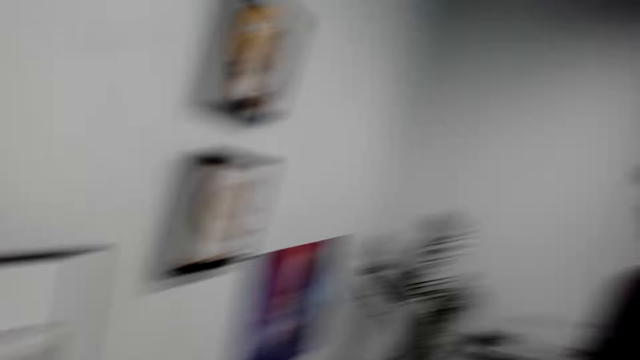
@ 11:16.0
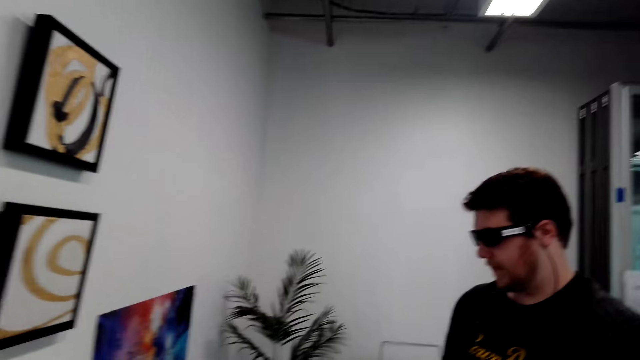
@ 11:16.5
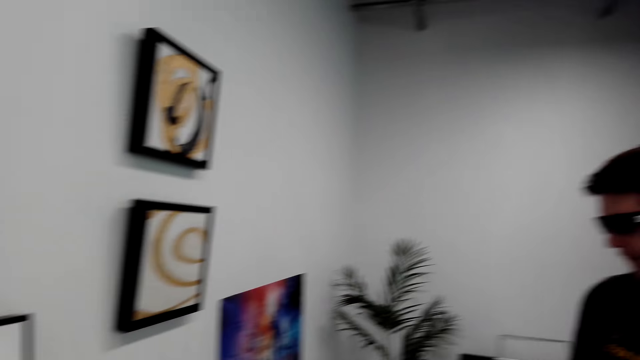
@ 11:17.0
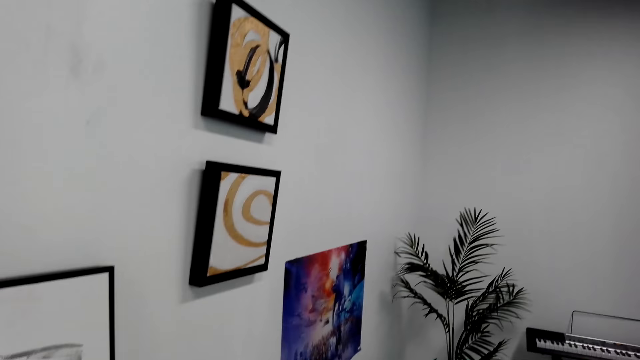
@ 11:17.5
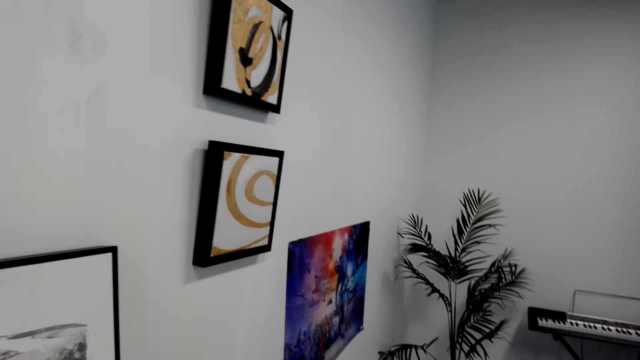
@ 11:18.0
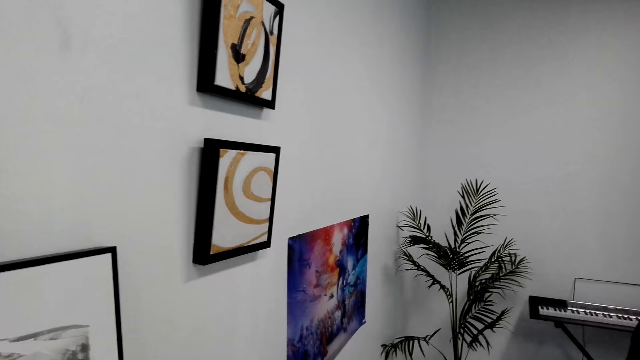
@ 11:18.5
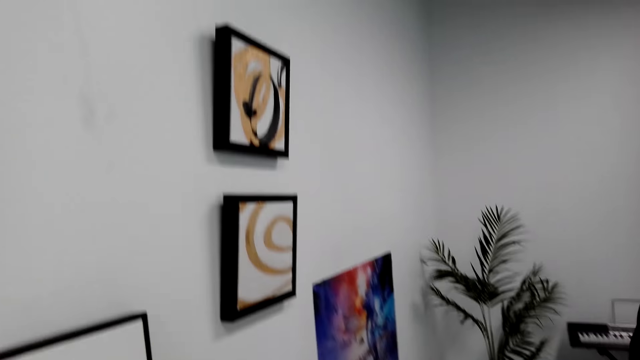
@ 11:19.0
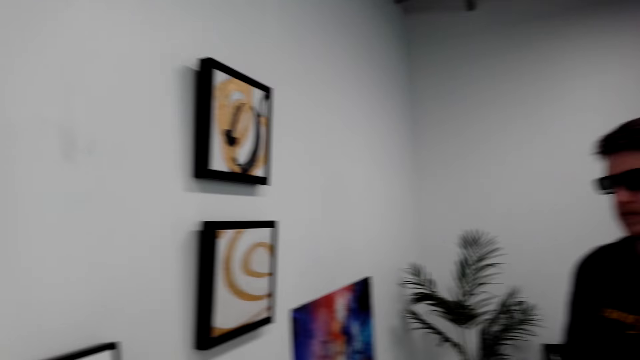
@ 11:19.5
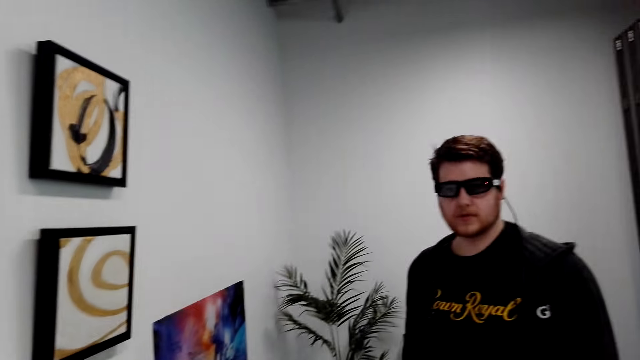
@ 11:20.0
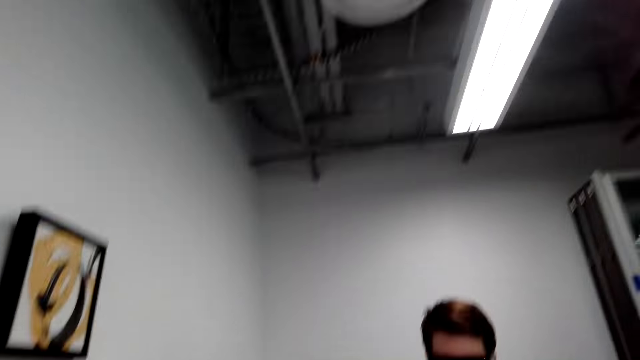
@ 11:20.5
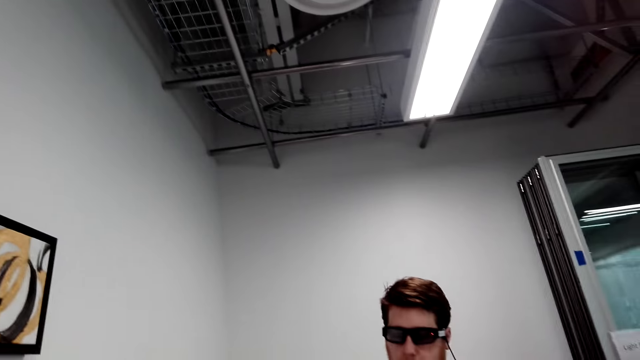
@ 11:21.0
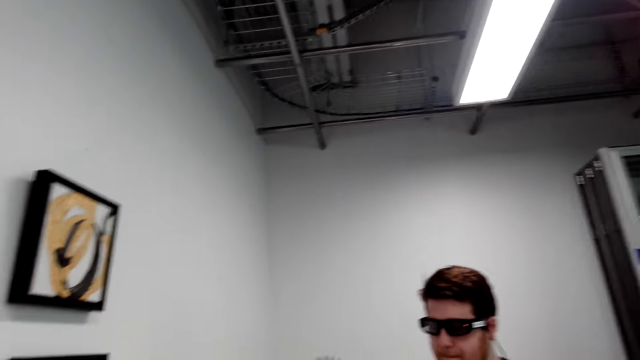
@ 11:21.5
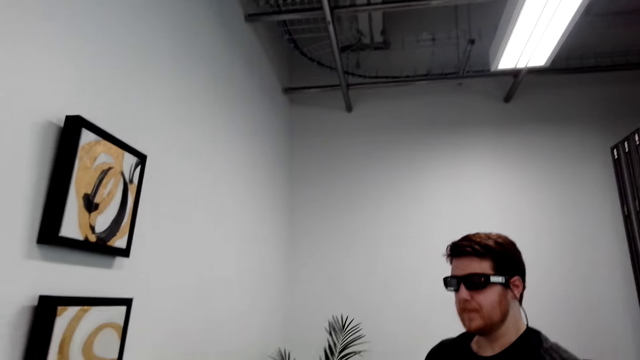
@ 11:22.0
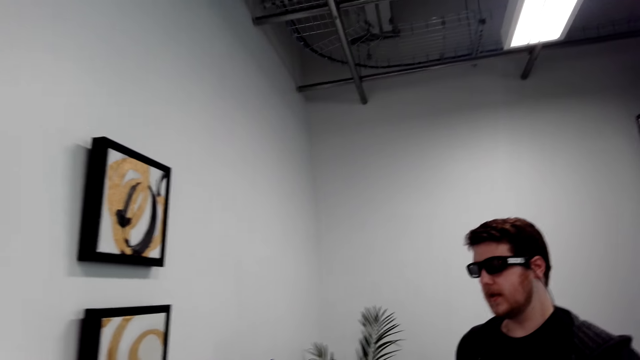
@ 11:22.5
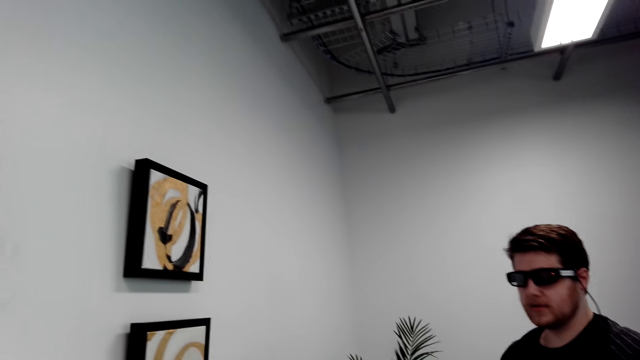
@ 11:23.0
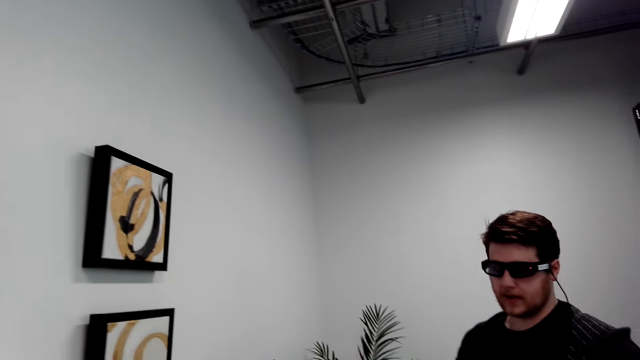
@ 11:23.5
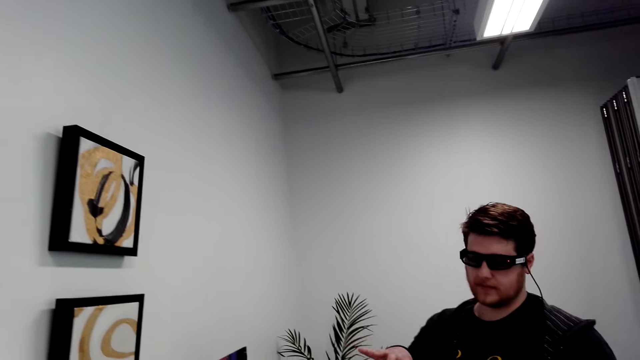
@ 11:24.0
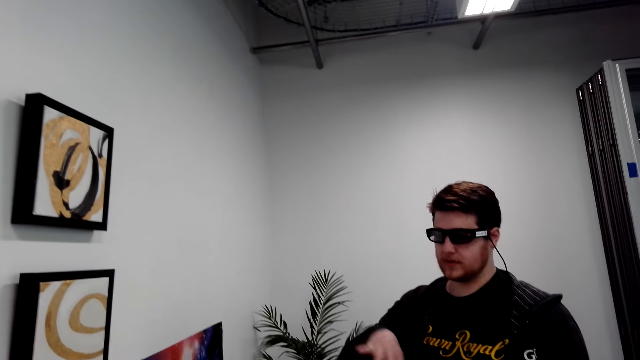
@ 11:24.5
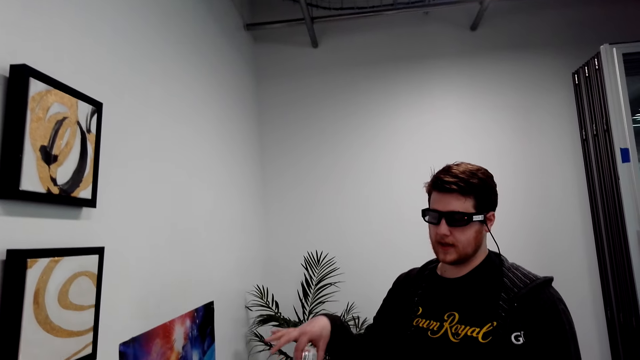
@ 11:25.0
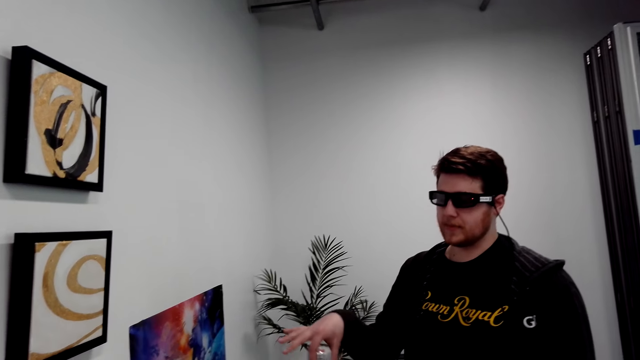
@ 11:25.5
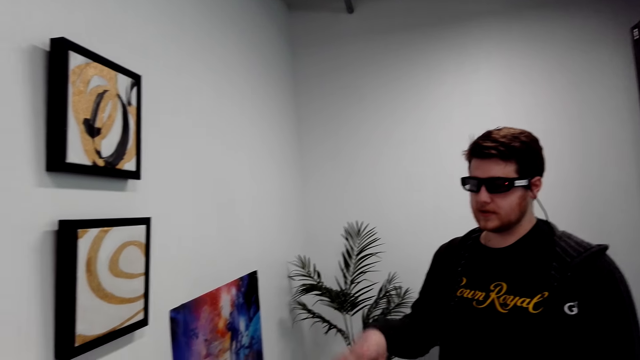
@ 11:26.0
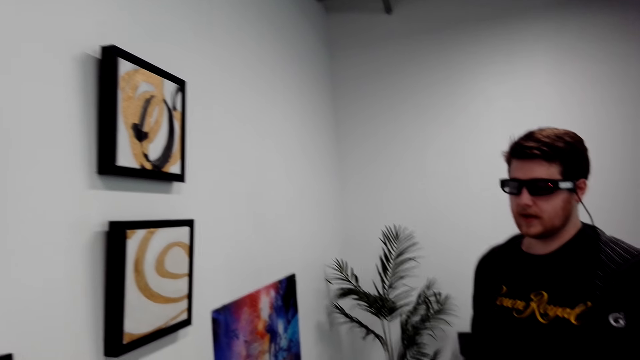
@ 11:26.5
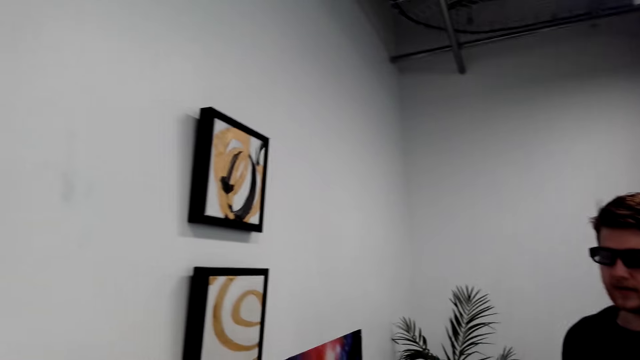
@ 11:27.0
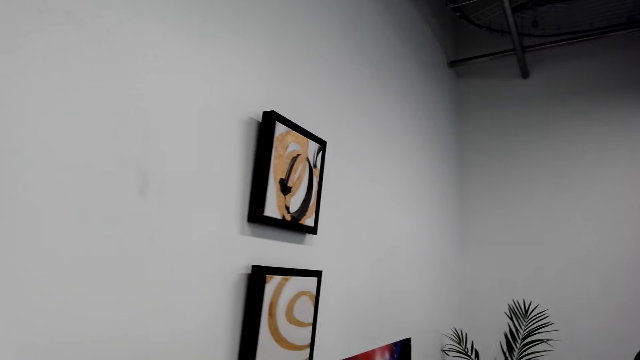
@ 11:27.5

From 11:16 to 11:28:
The camera wearer speaks to a person. The person speaks to the camera wearer. The person moves the hand.

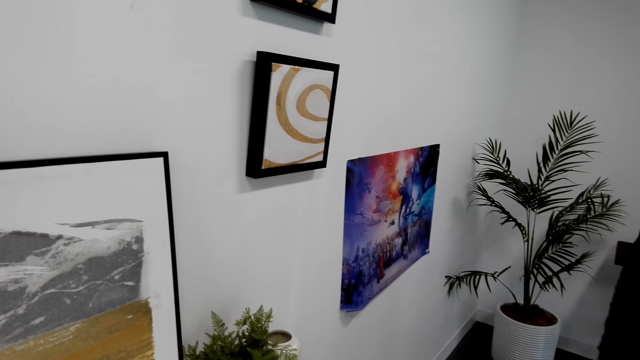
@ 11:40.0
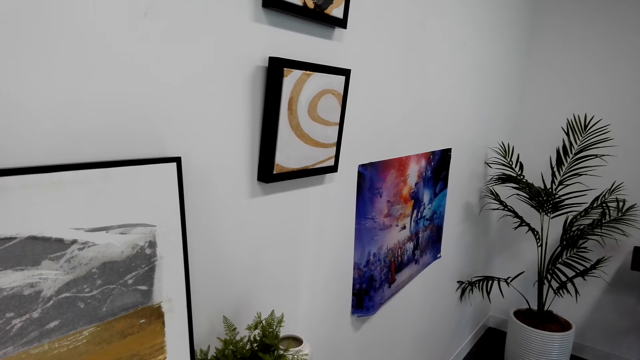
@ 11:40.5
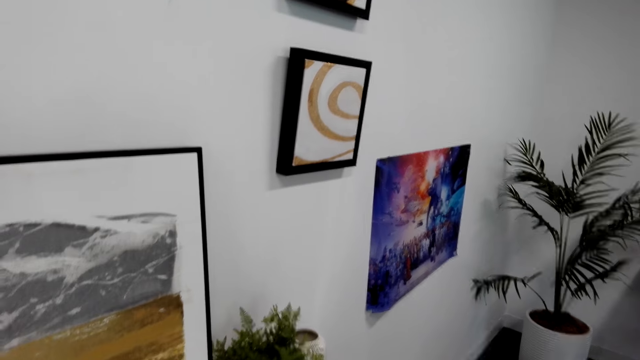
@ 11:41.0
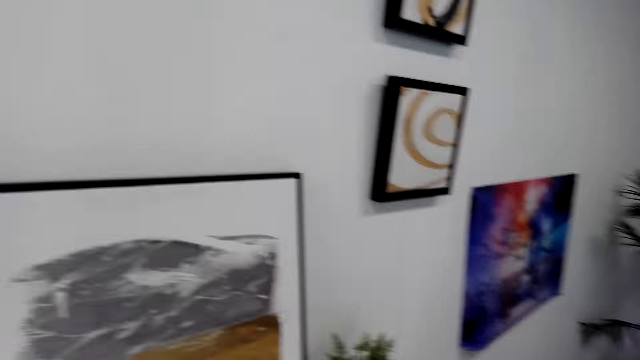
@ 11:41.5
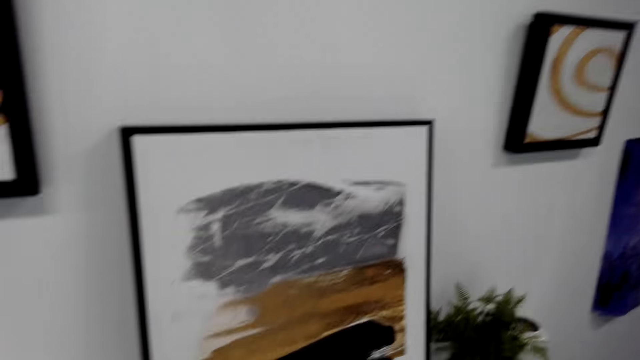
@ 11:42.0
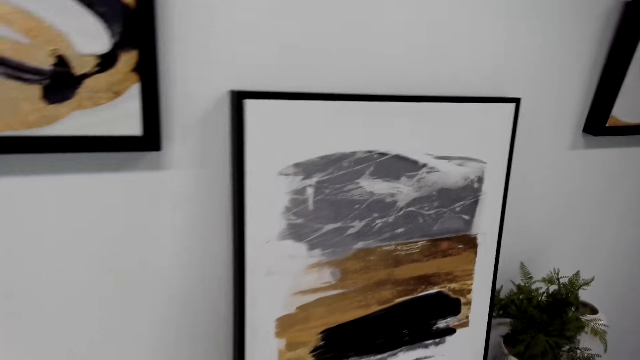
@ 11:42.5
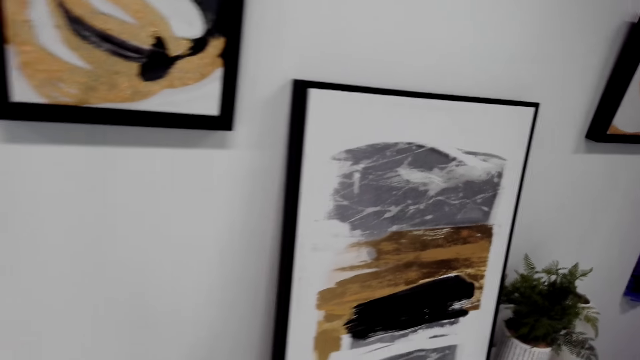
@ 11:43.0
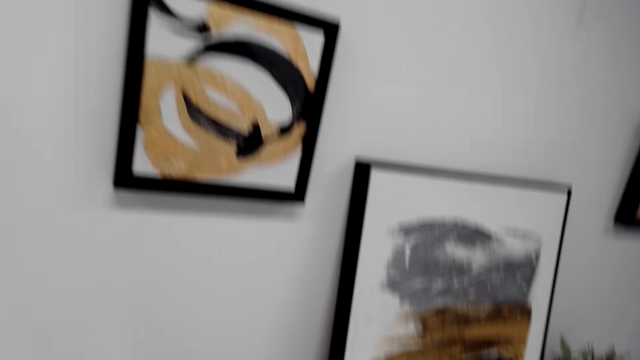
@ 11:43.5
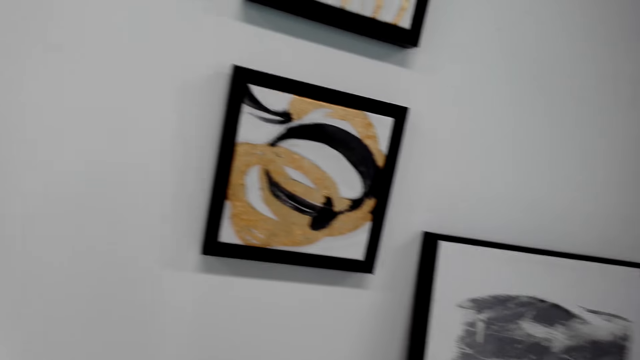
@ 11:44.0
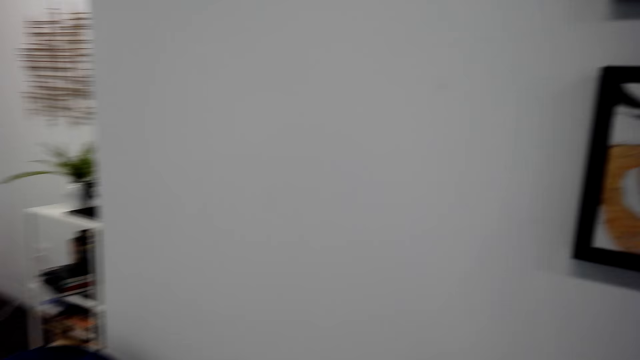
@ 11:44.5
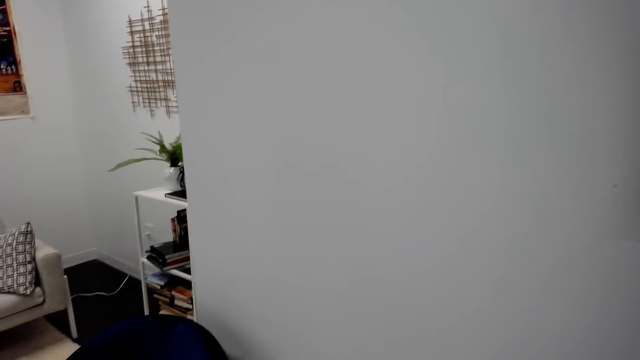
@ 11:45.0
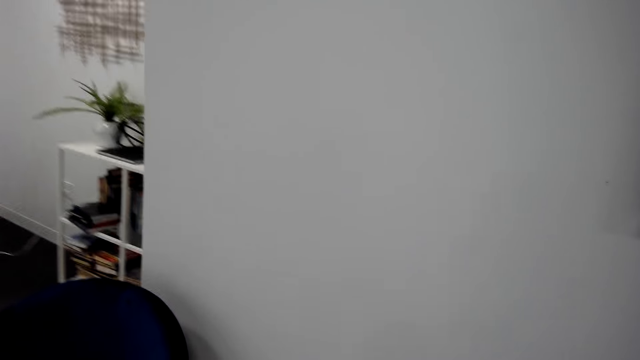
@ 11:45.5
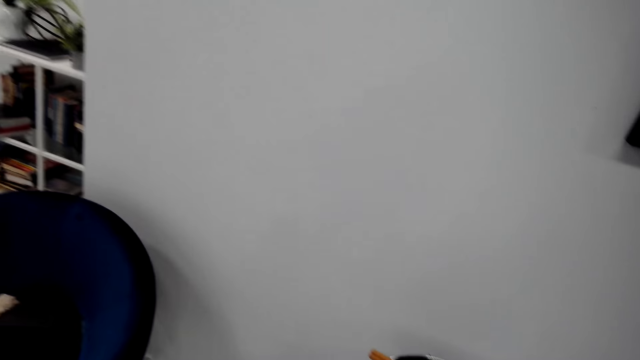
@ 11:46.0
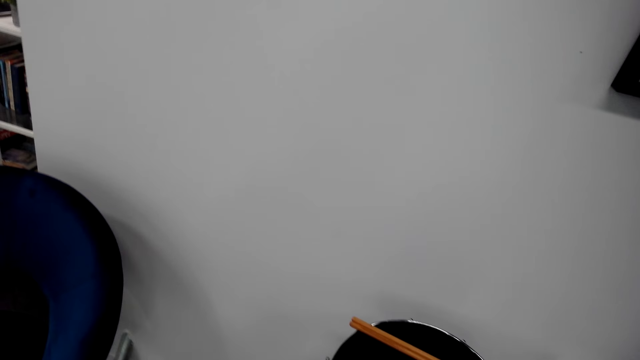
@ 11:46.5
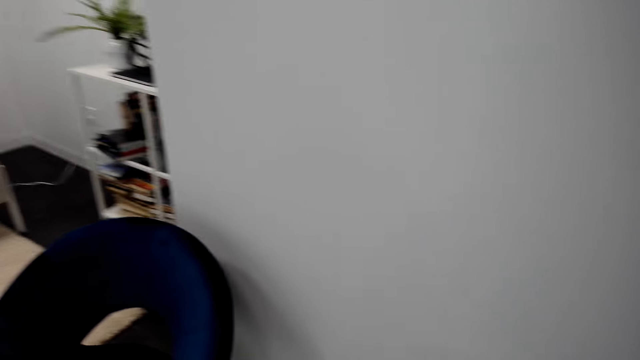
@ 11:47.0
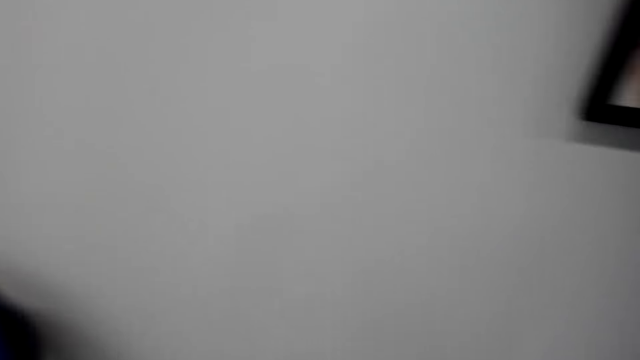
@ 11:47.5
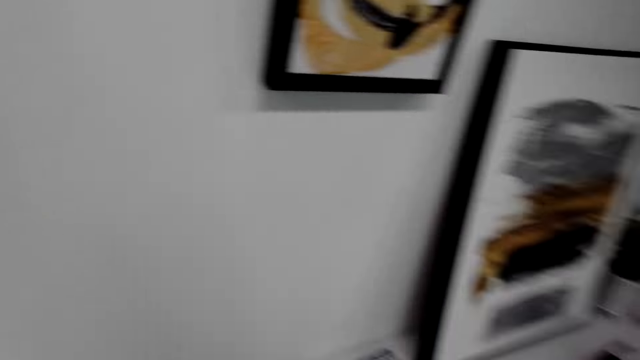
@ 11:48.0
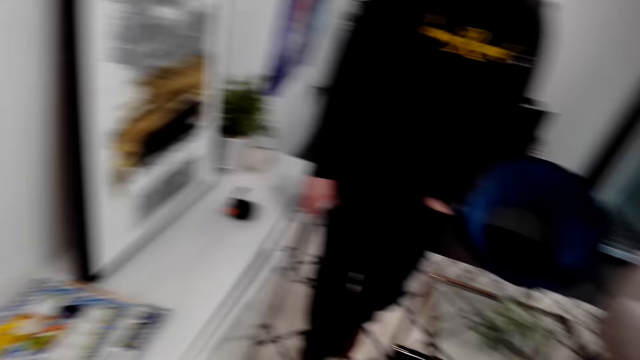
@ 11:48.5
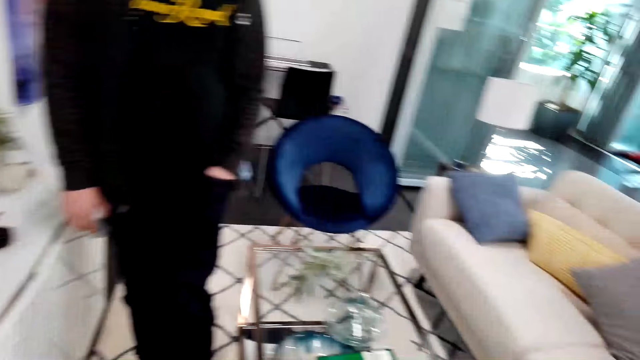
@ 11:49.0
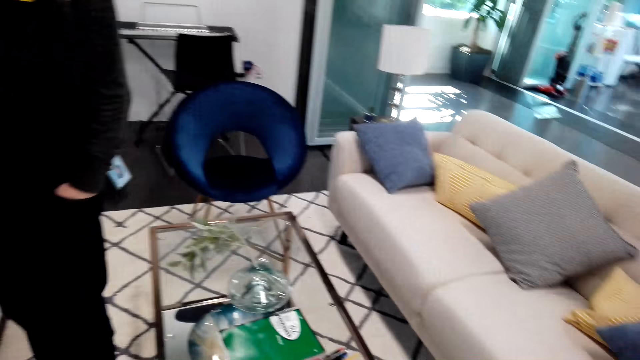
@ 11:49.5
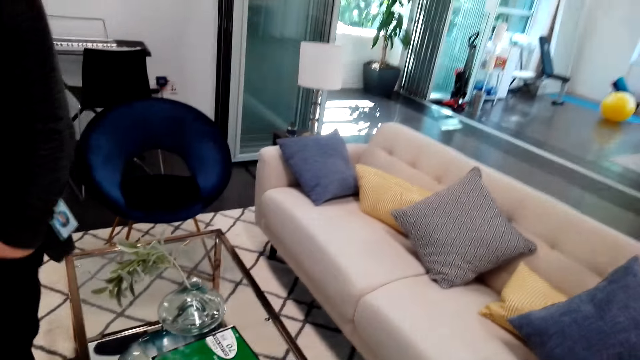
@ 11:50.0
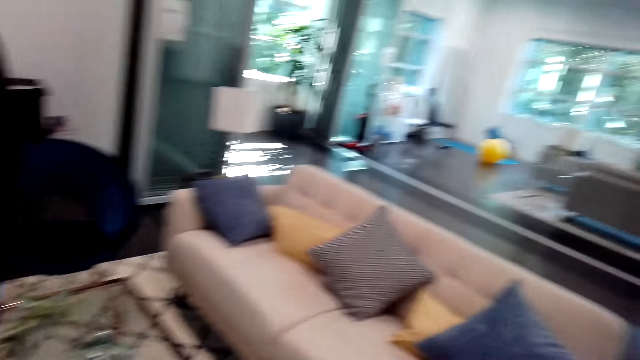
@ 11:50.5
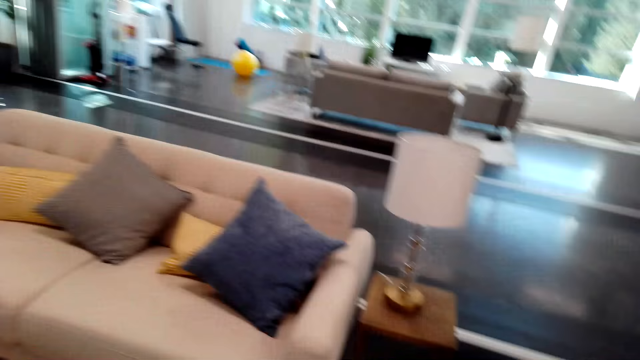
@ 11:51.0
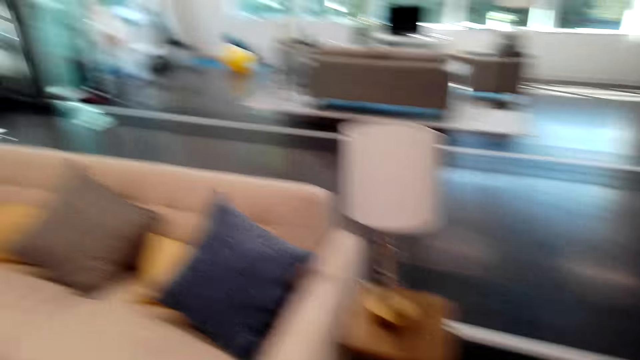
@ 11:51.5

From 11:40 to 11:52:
The camera wearer looks around.
